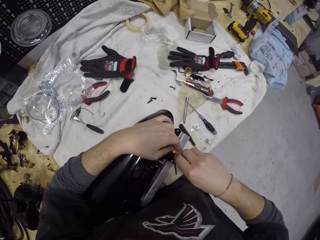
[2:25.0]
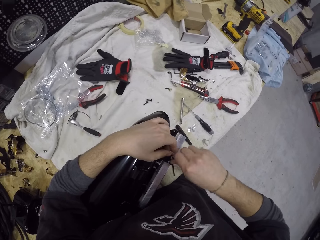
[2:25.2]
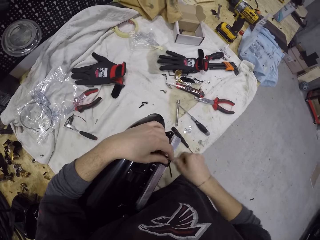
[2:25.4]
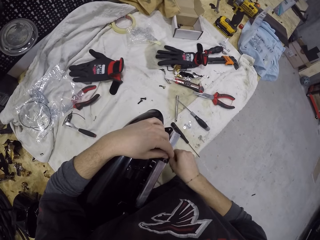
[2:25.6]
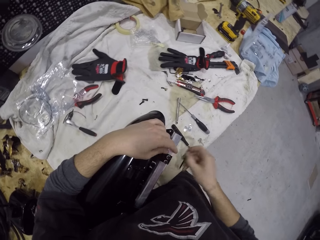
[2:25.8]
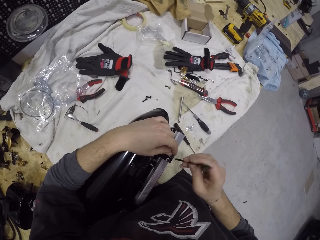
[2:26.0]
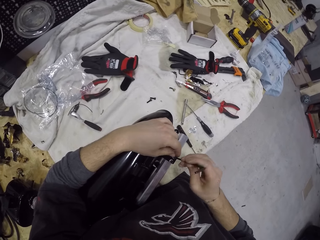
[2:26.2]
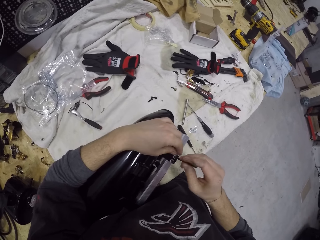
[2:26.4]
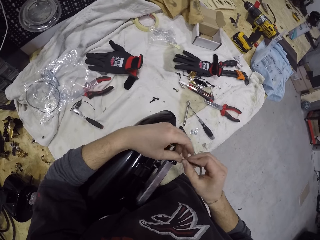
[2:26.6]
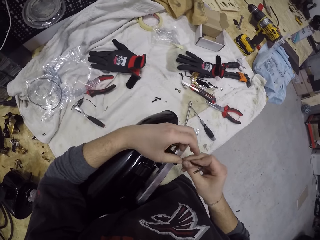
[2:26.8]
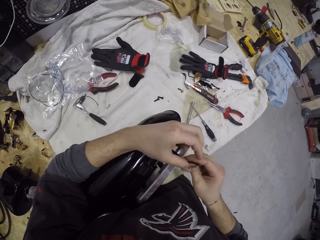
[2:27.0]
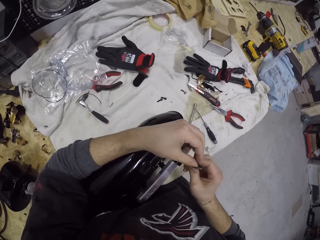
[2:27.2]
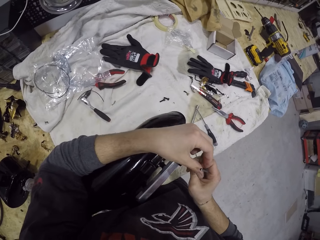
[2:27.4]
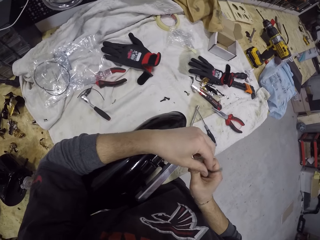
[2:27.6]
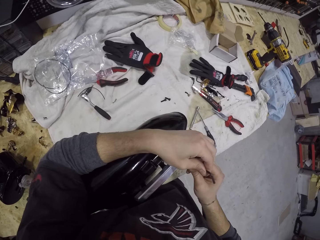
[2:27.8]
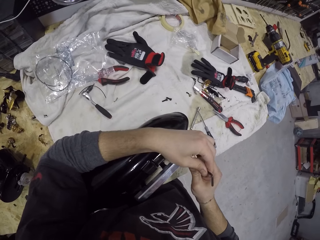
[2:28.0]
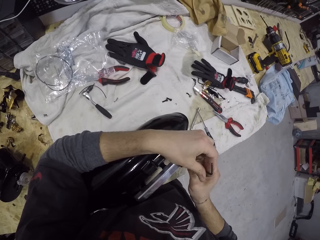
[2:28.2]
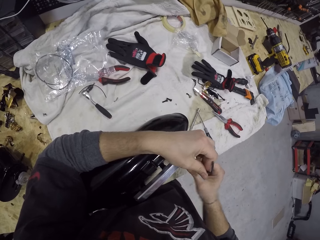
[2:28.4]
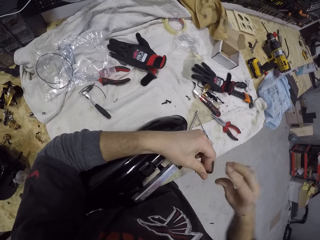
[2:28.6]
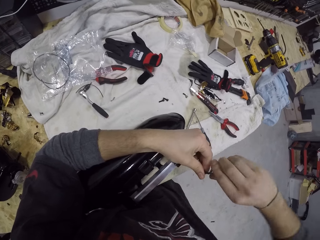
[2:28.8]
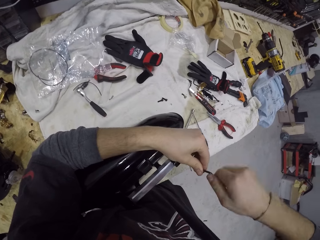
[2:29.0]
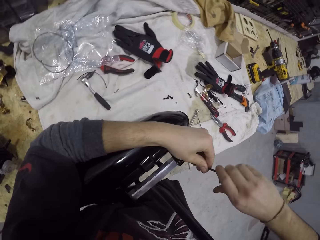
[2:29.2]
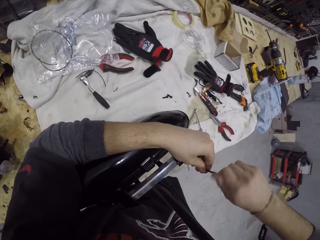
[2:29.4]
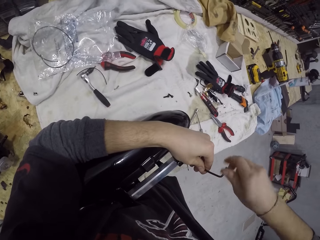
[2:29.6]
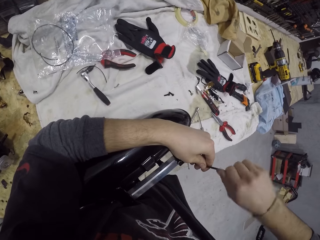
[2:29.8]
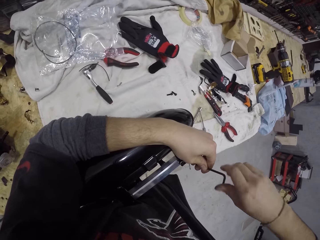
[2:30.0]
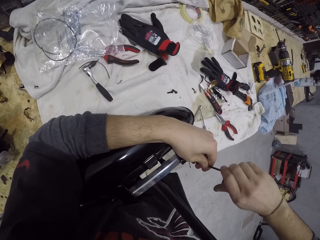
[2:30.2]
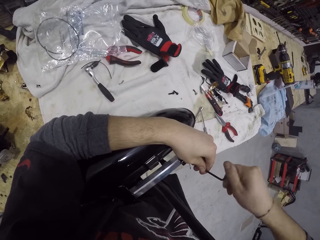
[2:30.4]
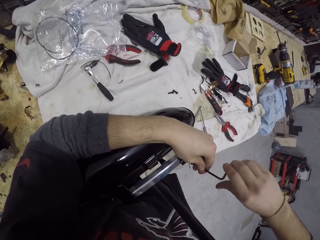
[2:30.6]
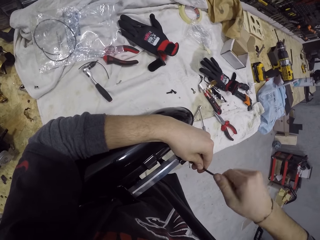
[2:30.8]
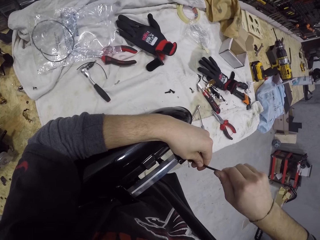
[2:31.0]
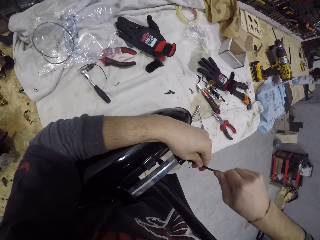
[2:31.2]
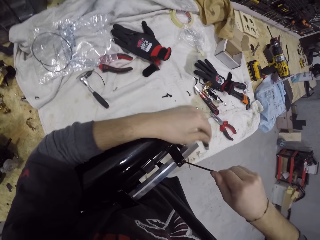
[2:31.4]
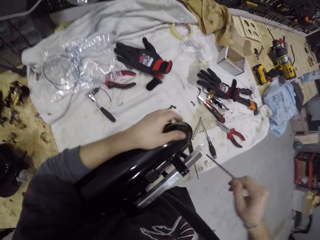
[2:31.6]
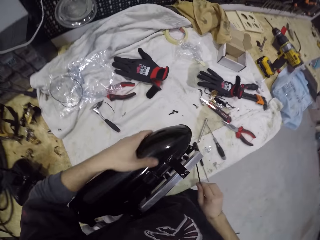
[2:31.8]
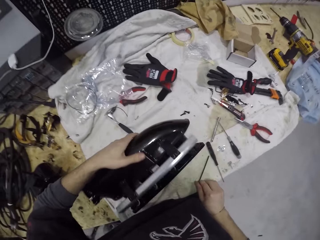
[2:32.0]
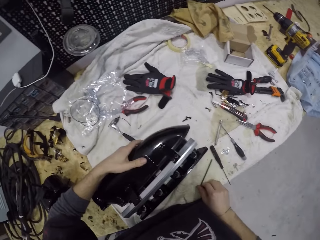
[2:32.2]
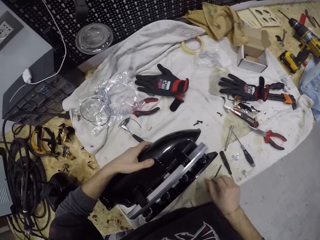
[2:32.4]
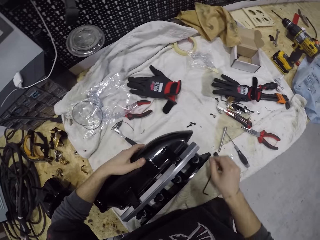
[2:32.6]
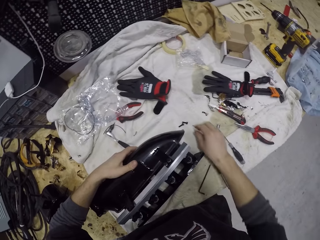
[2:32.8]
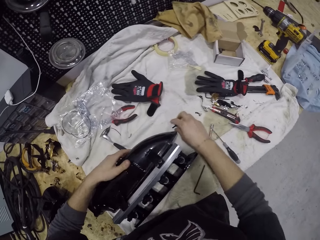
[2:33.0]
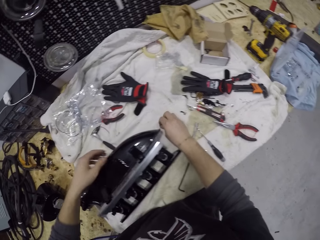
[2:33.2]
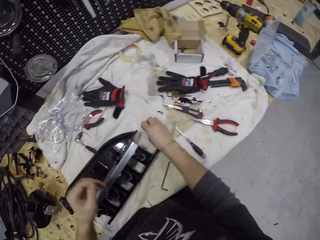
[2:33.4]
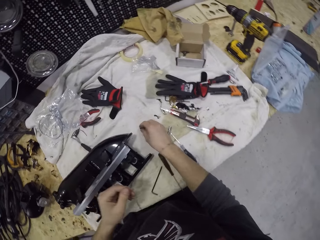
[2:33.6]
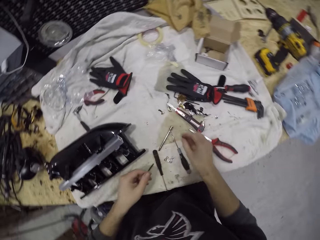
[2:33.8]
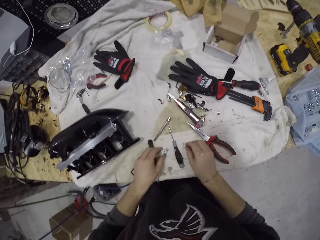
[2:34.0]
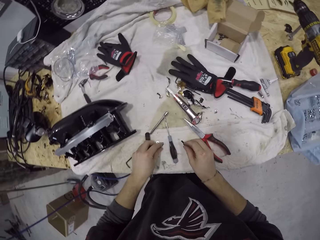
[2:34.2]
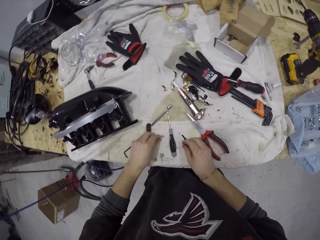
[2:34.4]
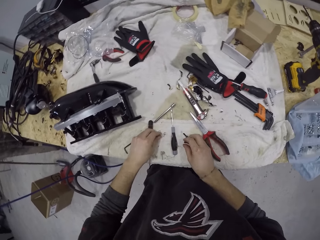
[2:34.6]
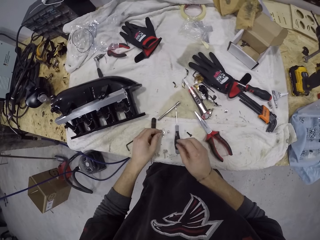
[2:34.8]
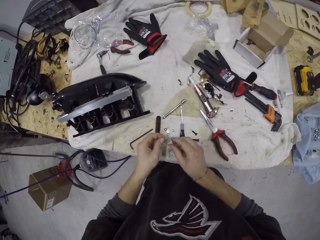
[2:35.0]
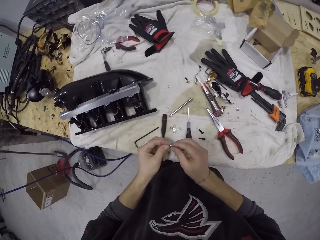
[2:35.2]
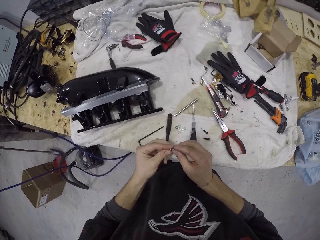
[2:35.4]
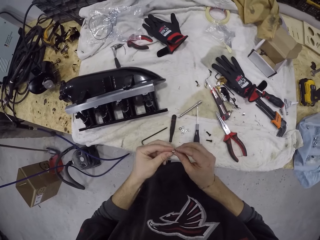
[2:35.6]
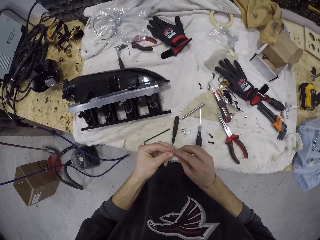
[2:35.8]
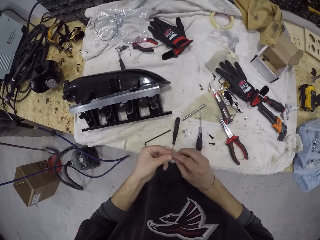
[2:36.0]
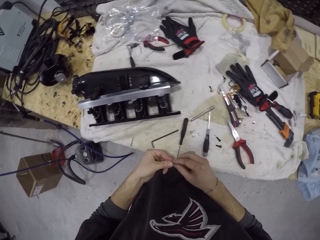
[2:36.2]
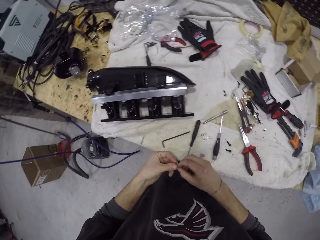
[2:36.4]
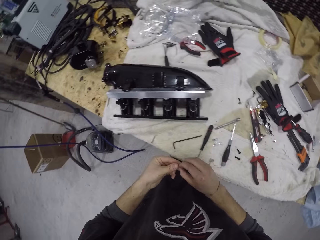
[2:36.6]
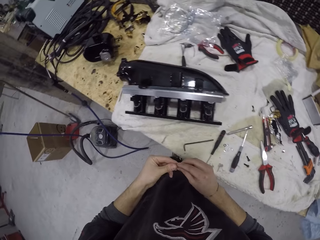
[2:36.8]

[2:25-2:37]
The camera wearer picks the Allen key from the table with his right hand. He screws the screw with the Allen key in his right hand. He drops the Allen key on the table. He picks two nuts from the table with his right hand. He drops the screws on the table. He picks a nut on the table with his left hand.

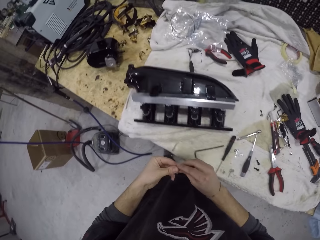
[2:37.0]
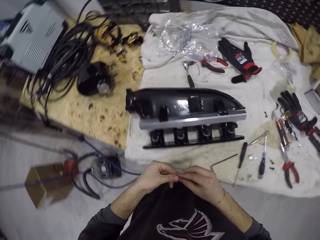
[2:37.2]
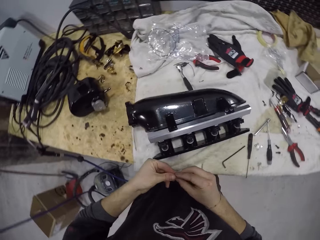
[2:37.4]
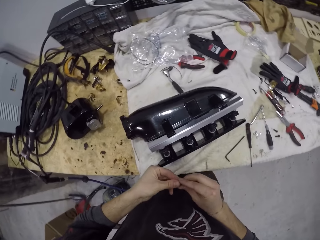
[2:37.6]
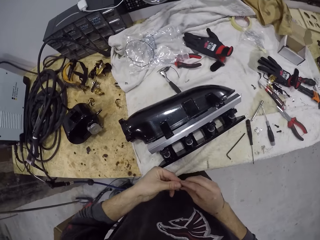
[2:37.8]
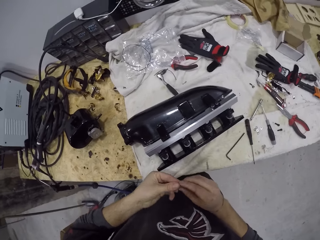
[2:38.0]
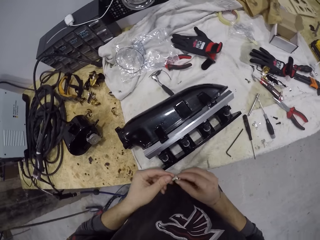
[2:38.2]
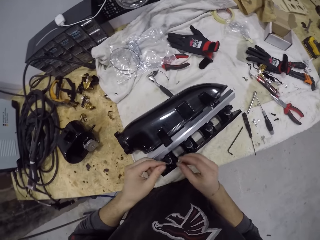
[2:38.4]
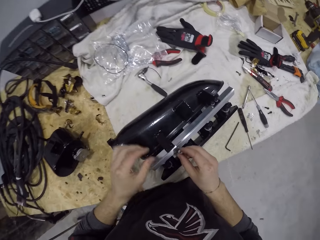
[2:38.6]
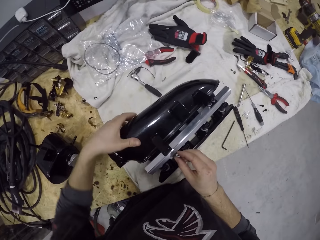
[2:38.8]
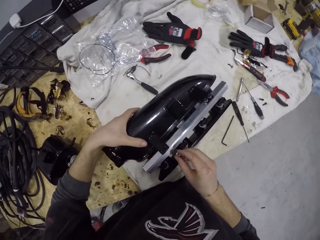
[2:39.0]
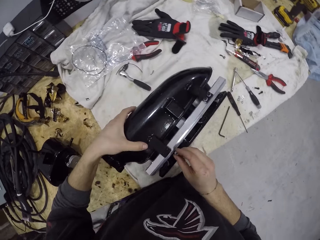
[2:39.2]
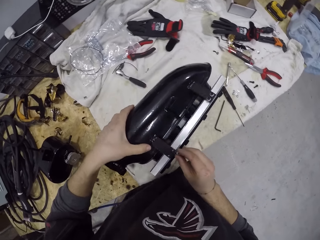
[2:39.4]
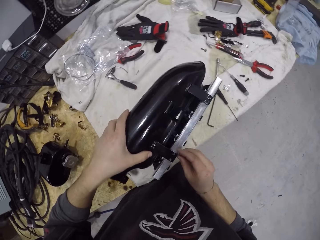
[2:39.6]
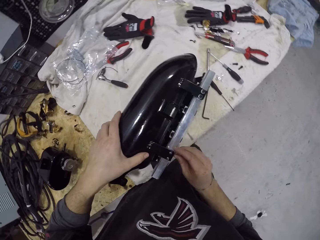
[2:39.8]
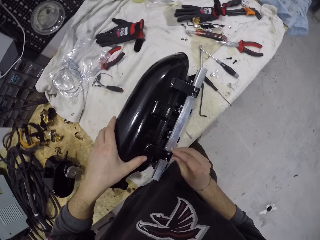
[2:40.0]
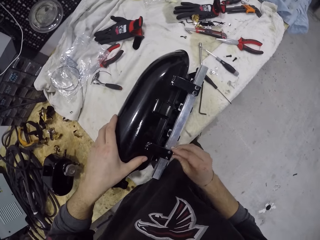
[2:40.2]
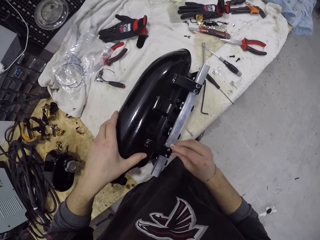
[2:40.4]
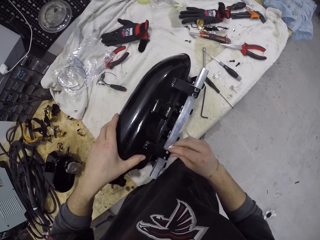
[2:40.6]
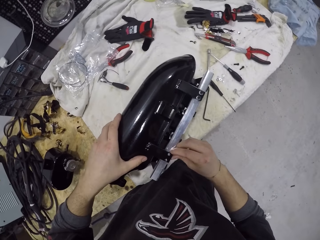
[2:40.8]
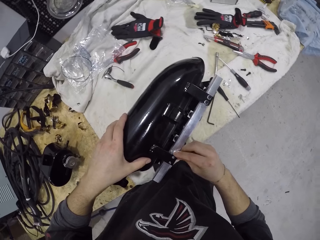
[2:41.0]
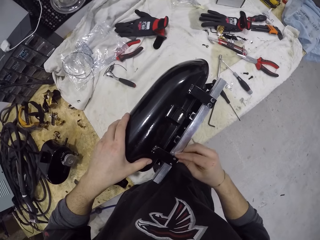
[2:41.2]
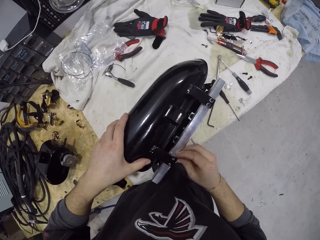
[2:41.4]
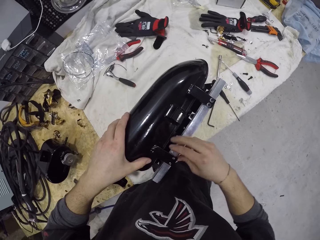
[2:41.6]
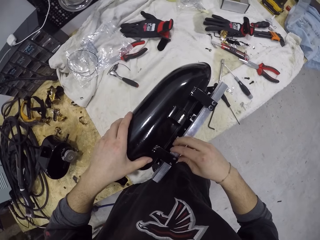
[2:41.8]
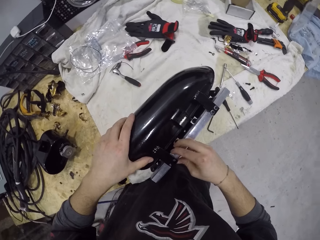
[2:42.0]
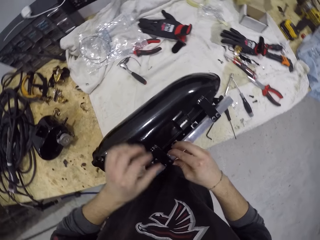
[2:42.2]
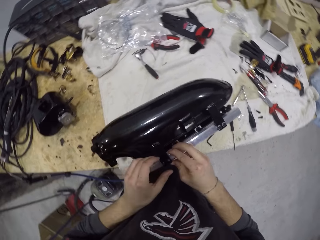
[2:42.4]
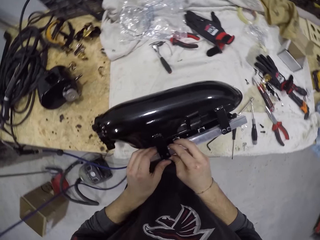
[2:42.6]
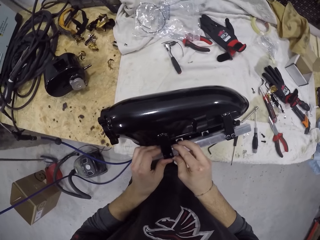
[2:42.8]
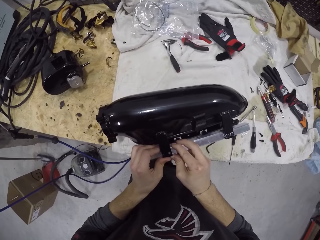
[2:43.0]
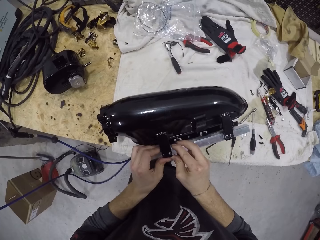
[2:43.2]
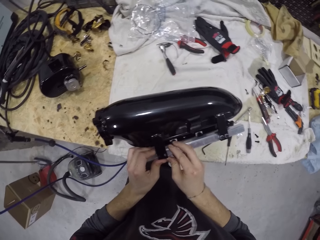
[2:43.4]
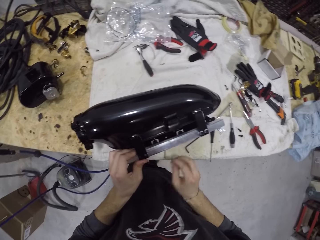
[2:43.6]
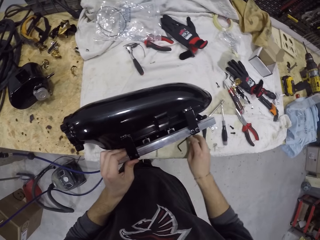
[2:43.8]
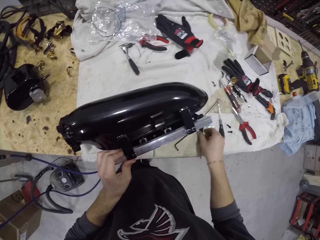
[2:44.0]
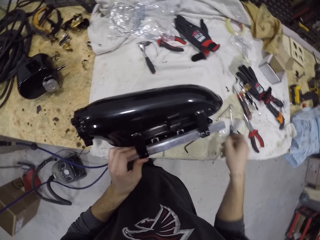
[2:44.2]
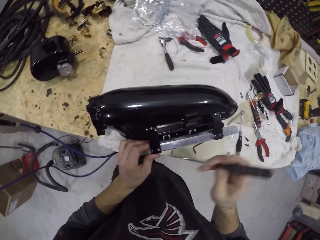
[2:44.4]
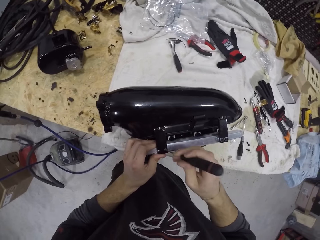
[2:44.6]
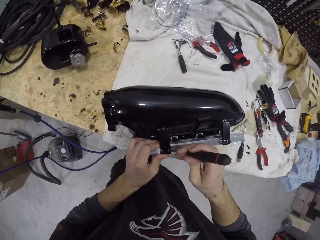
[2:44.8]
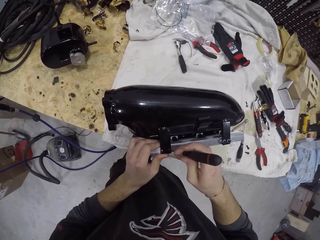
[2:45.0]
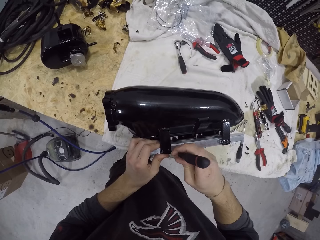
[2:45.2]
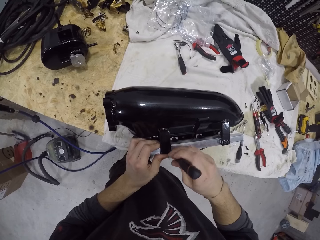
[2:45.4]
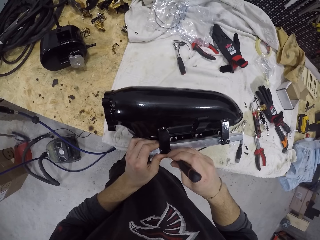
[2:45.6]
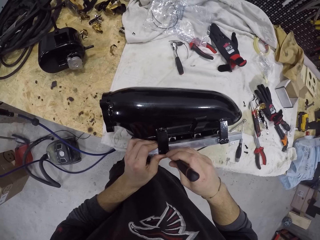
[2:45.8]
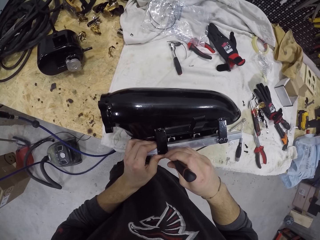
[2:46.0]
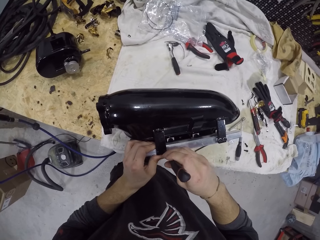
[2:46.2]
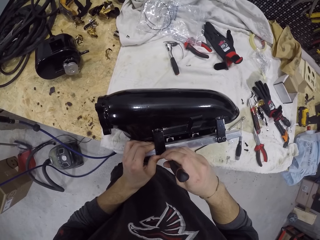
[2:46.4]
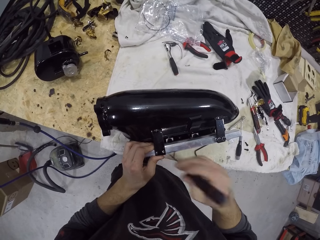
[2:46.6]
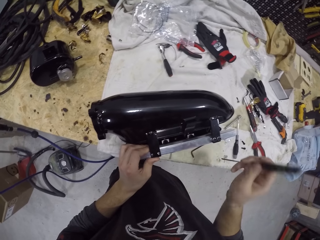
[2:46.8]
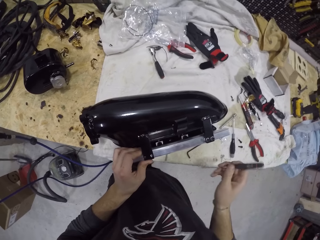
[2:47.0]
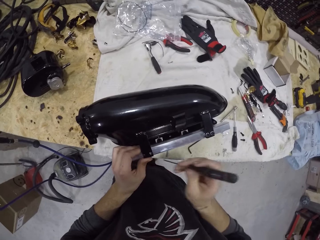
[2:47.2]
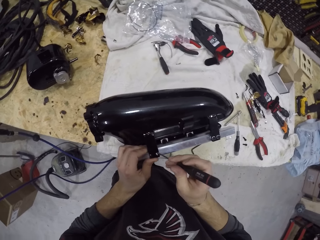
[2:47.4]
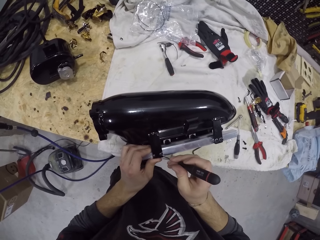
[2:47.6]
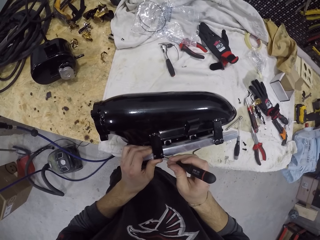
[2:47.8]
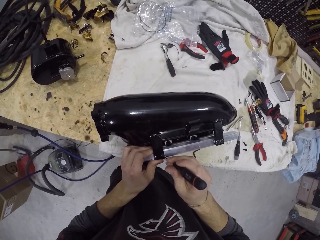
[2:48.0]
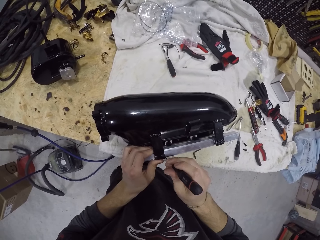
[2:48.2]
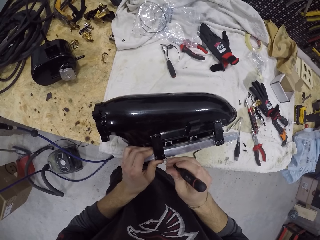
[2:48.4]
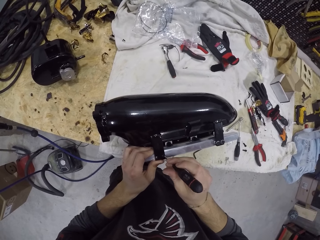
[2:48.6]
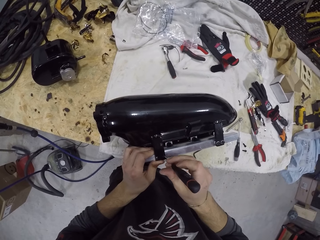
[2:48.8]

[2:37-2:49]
The camera wearer holds the nut with his right hand. He picks the cylinder from the table with his left hand. He places the nut in the cylinder with his right hand. He turns something. He picks a screwdriver from the table with his right hand. He adjusts the nut in the cylinder with the screwdriver in his right hand. He tightens the screw.
